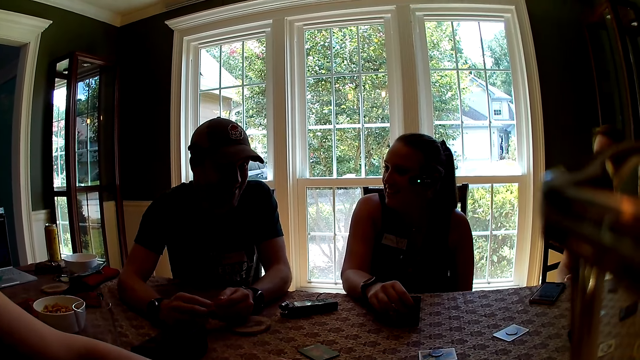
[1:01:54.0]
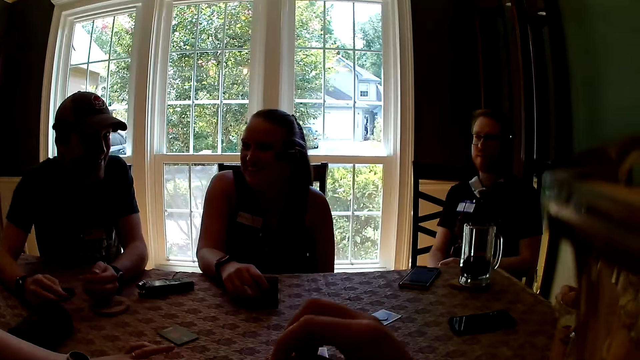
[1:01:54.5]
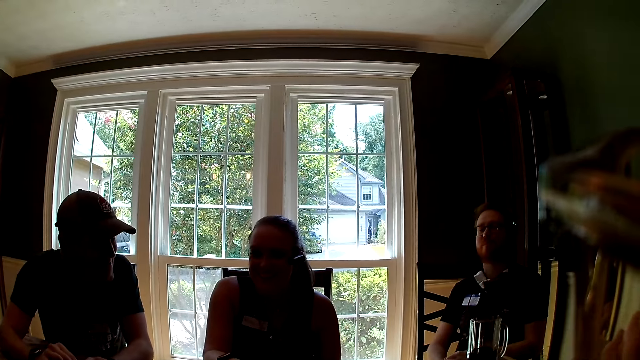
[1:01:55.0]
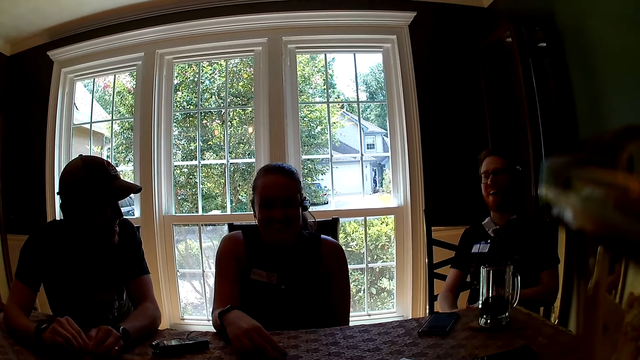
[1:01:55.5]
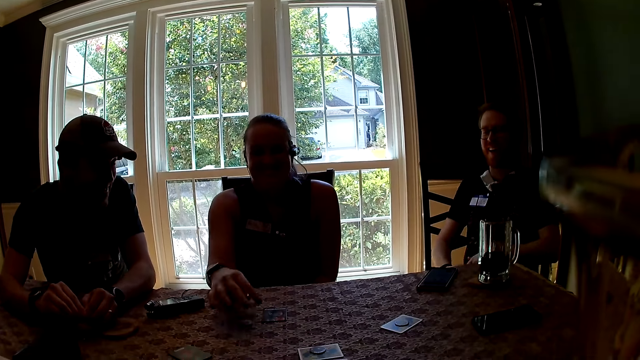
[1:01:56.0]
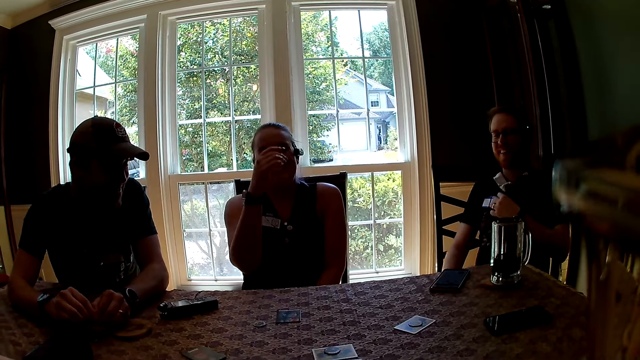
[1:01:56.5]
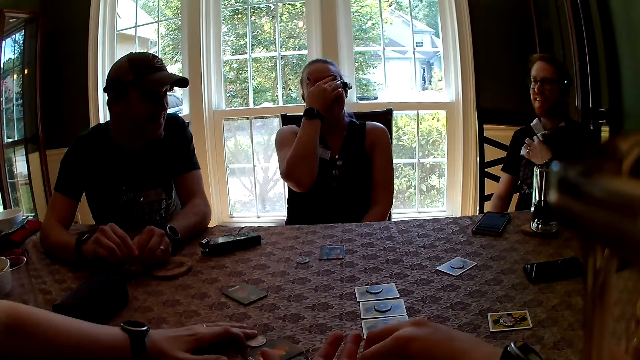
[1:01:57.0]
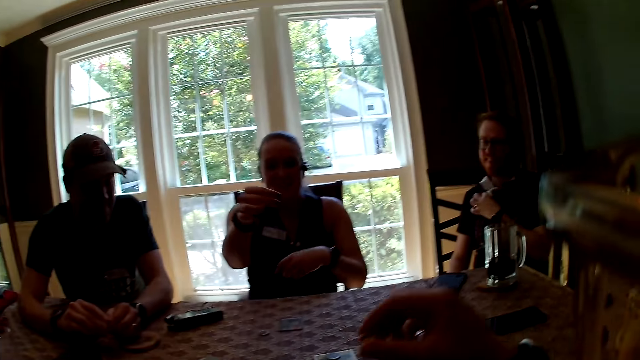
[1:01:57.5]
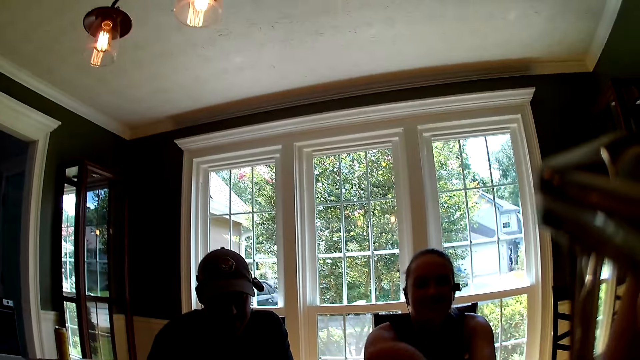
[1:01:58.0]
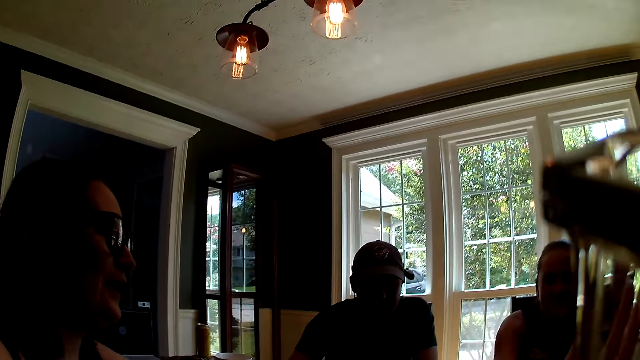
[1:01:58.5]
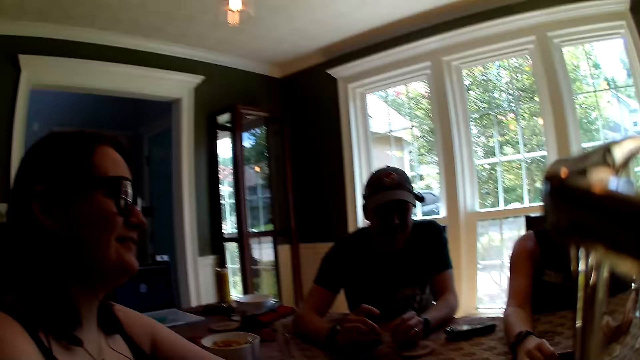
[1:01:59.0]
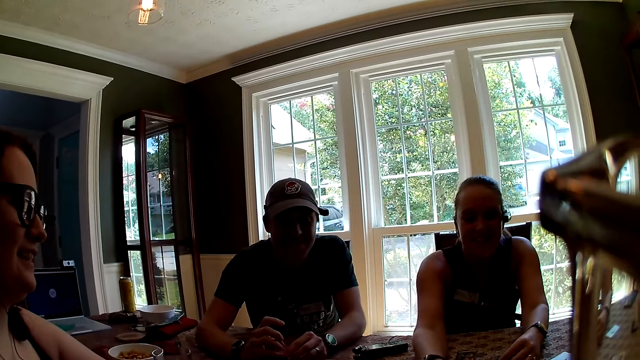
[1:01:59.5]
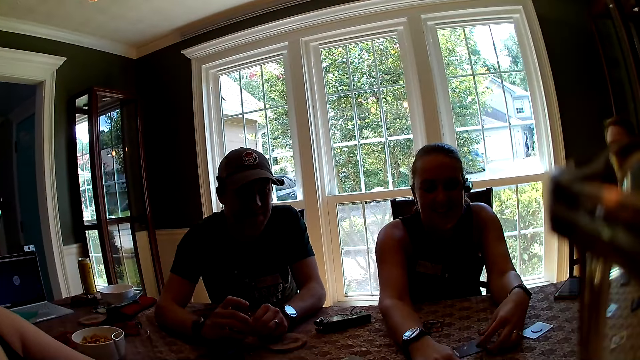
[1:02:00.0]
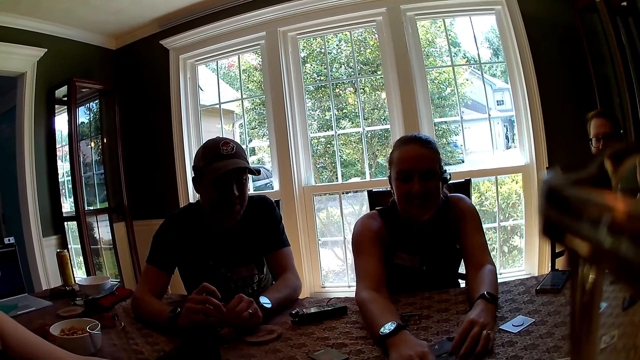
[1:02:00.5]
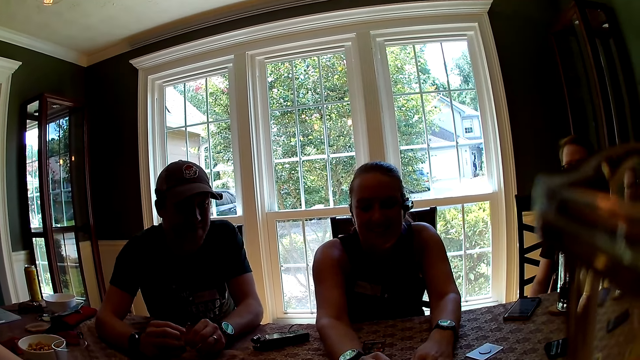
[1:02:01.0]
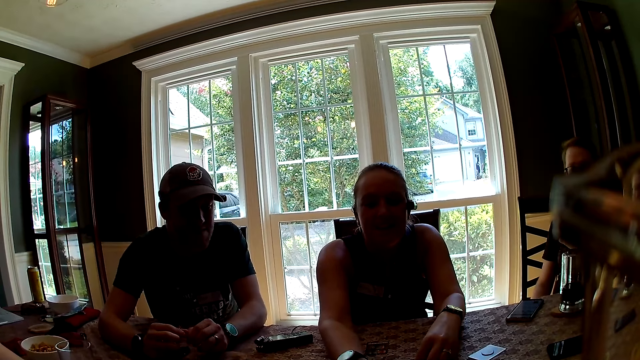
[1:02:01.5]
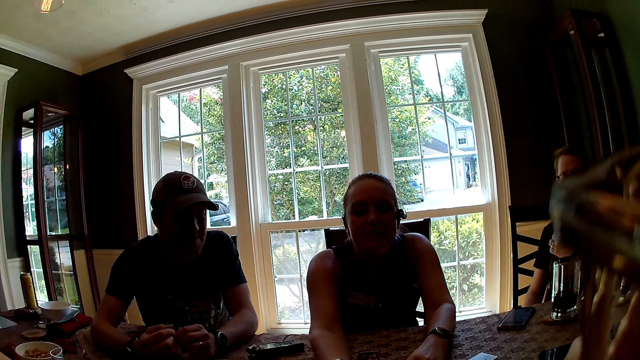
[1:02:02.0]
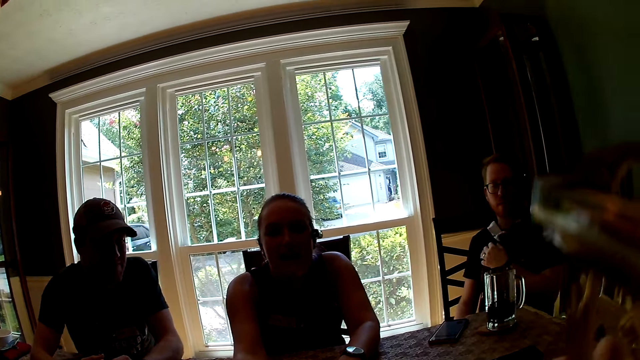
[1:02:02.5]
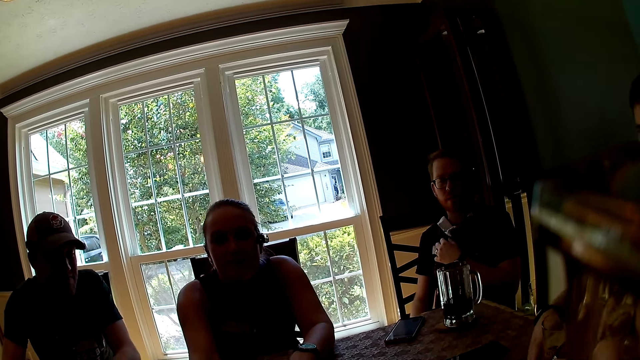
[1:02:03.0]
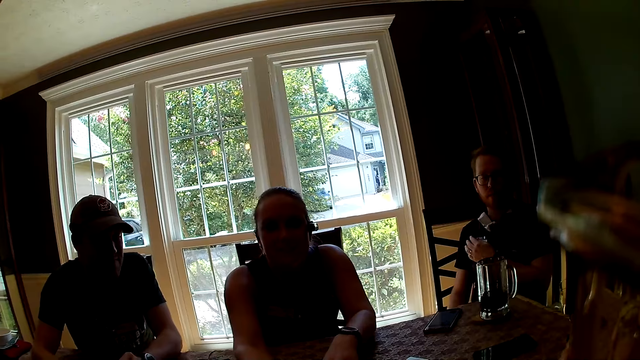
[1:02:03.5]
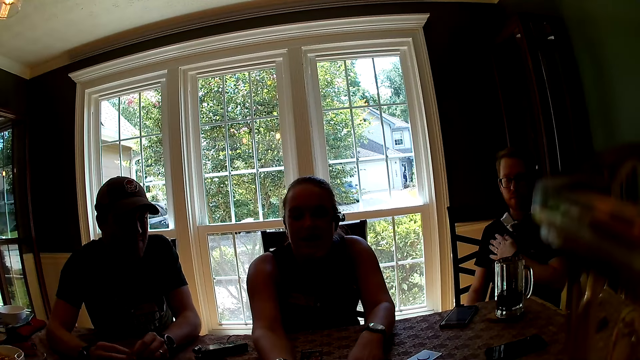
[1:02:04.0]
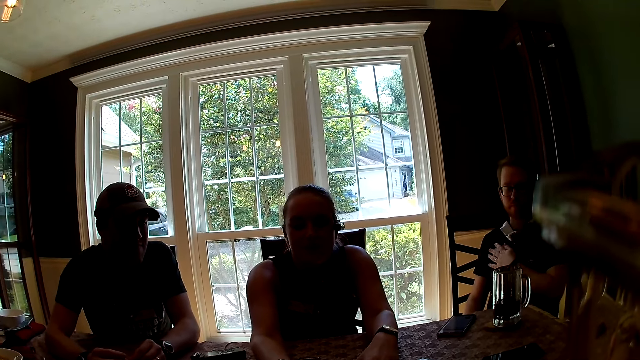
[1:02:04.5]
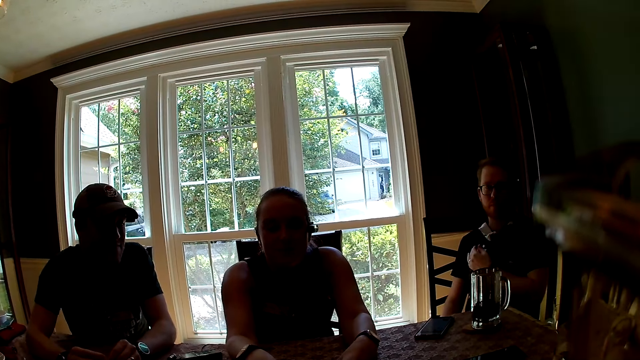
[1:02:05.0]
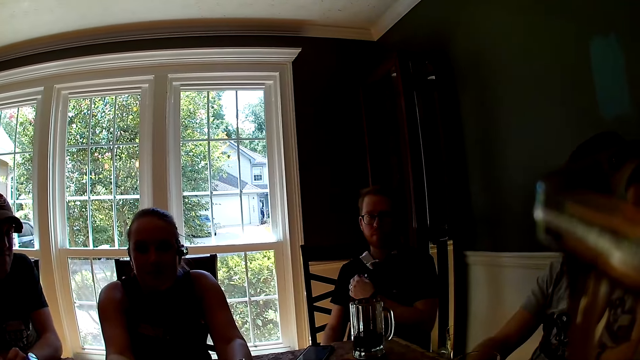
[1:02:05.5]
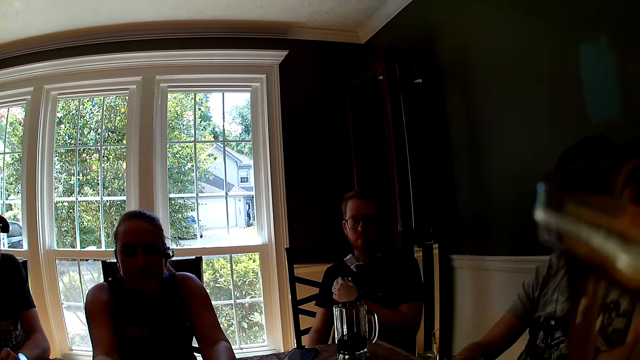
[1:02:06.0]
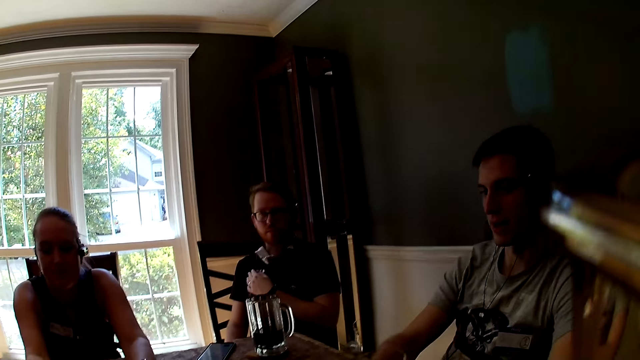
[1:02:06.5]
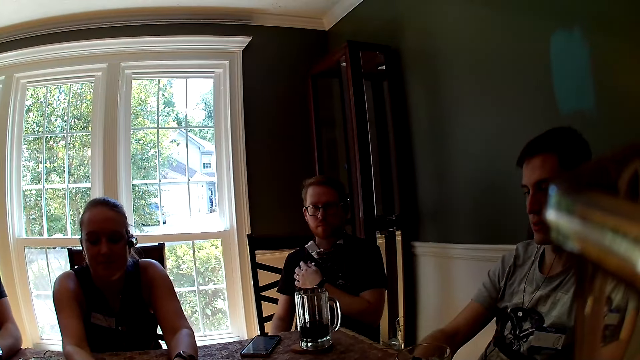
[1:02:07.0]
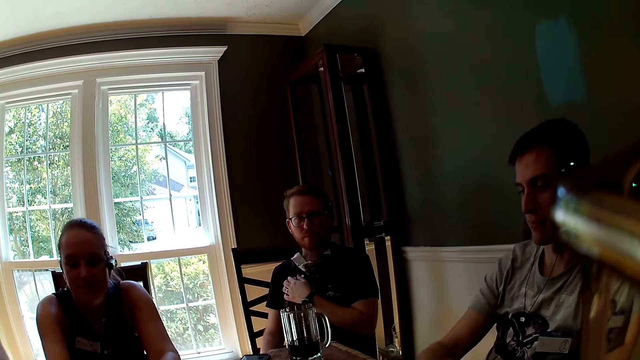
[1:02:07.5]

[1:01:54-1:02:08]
The camera wearer looks around a room. A woman drops the card with her right hand on the table. The woman interacts with a man. The camera wearer interacts with the man. The woman moves the cards on the table with both hands. The woman interacts with the camera wearer. The camera wearer looks around a room.

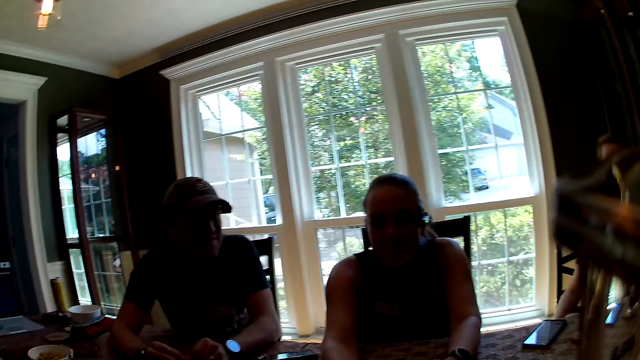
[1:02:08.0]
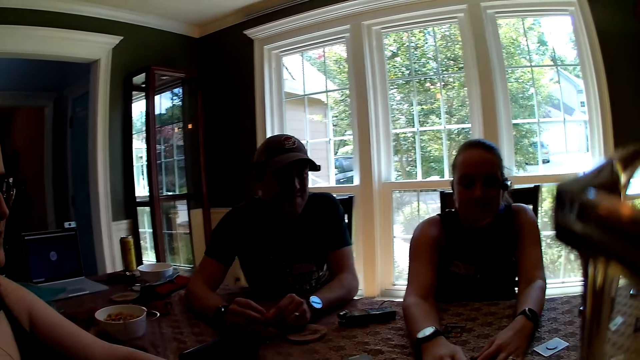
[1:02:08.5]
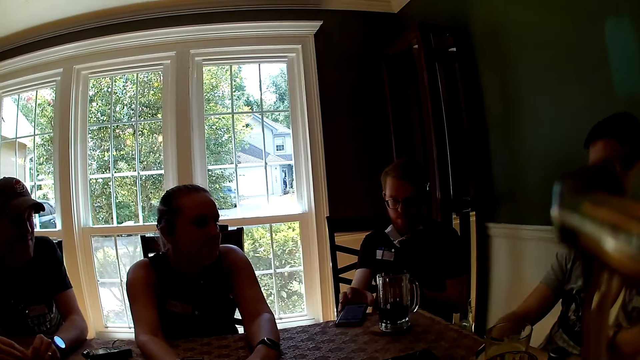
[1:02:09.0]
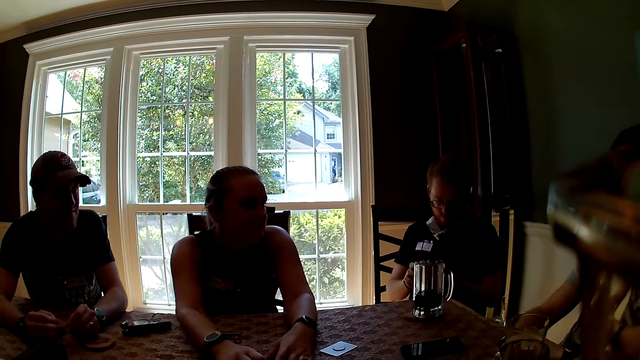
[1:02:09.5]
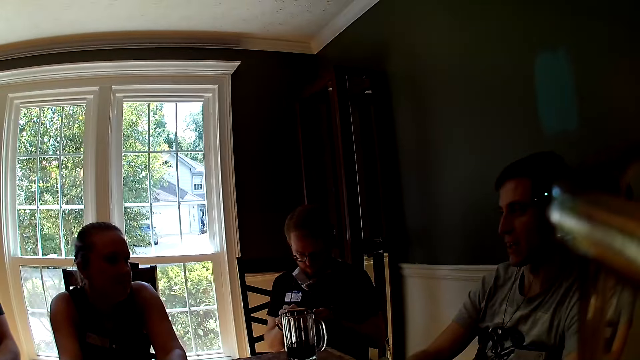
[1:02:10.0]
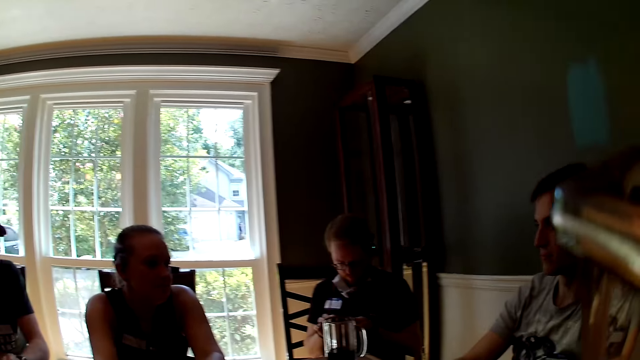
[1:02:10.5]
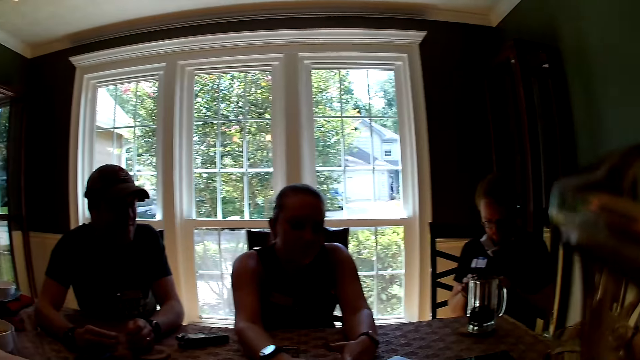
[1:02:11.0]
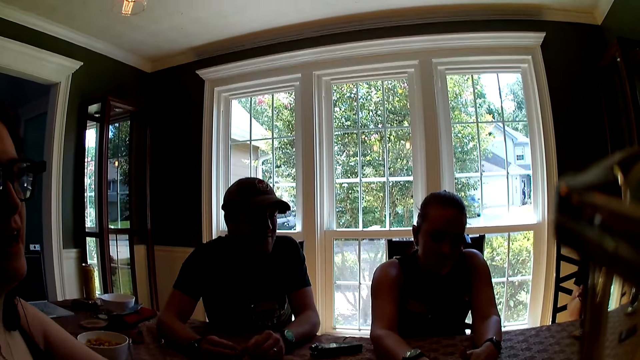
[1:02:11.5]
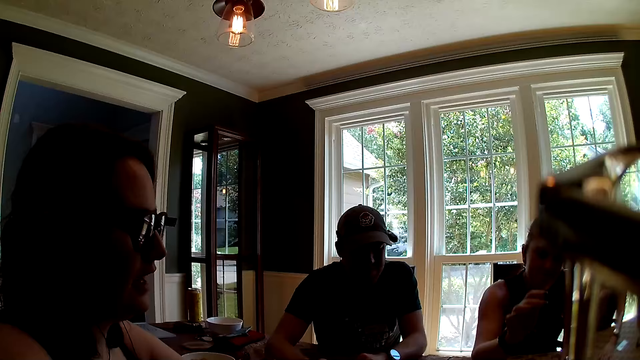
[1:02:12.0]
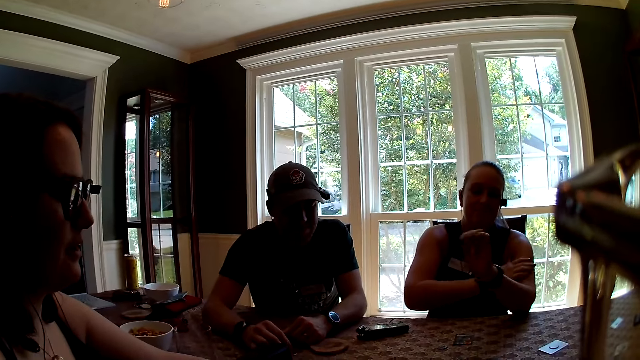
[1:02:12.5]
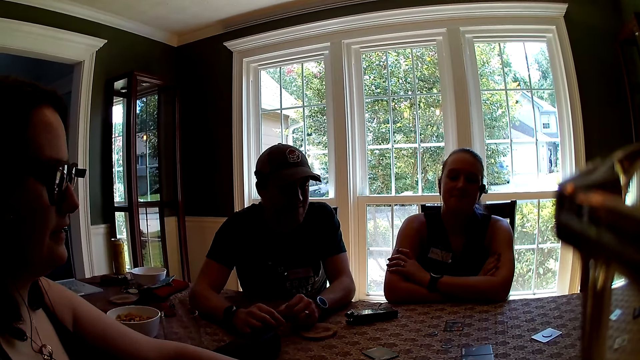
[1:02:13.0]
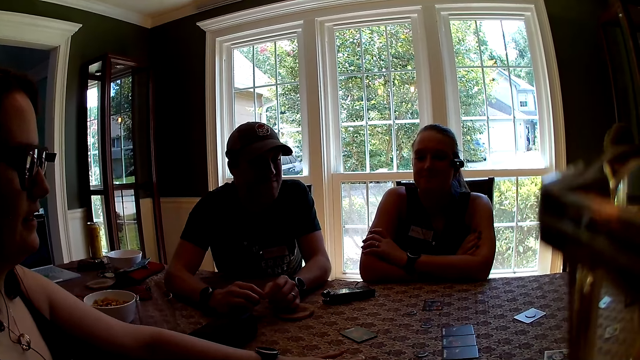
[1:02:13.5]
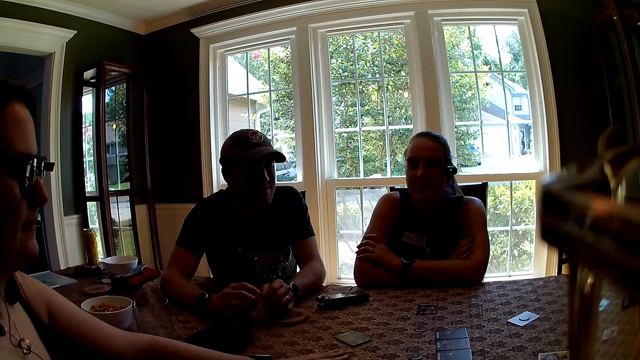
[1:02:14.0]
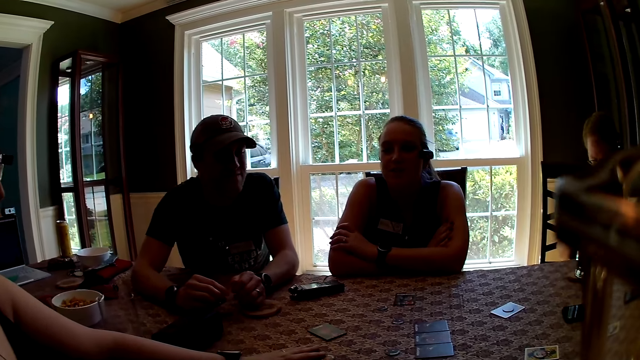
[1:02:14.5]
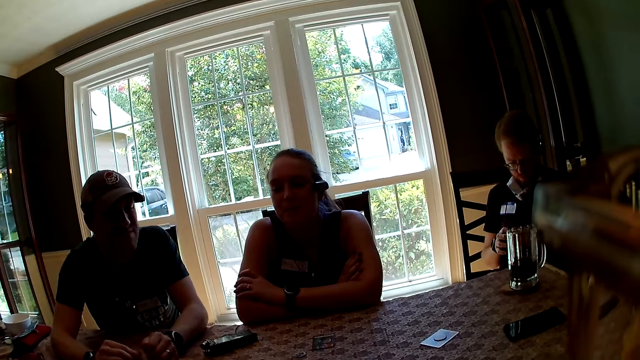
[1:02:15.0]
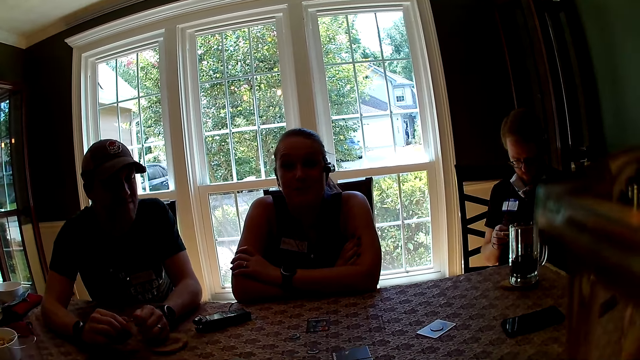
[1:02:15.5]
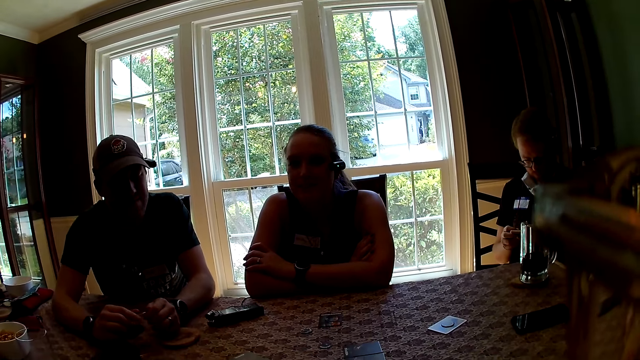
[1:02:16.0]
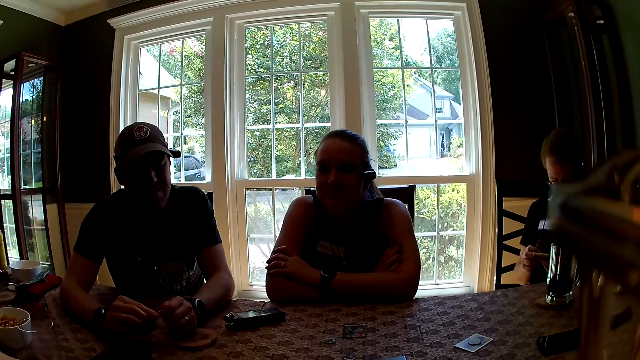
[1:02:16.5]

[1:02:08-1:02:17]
The camera wearer interacts with a man. A man picks up the phone with his right hand from the table. The man presses the phone with his left hand. A lady interacts with another man. Another lady interacts with the first lady.
